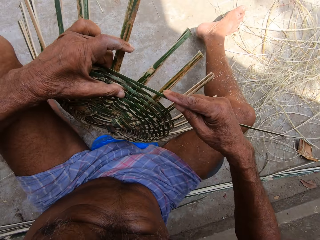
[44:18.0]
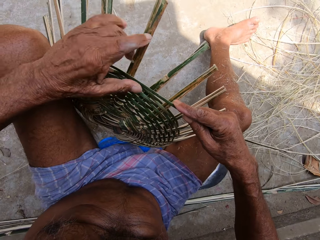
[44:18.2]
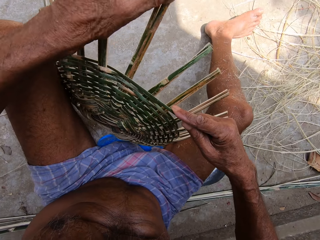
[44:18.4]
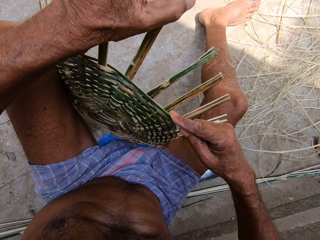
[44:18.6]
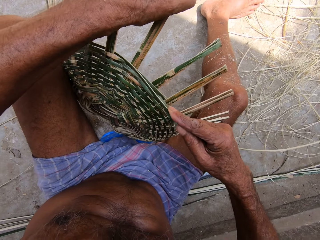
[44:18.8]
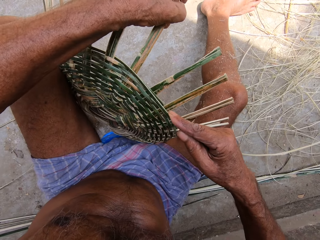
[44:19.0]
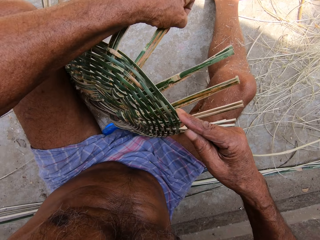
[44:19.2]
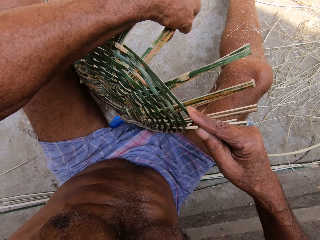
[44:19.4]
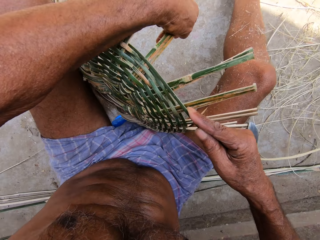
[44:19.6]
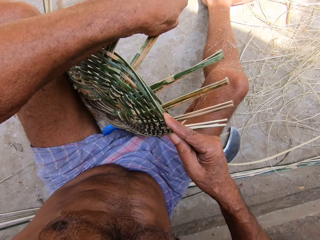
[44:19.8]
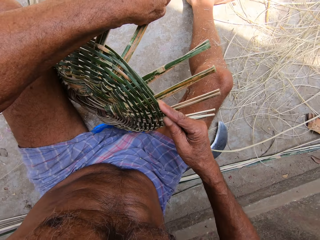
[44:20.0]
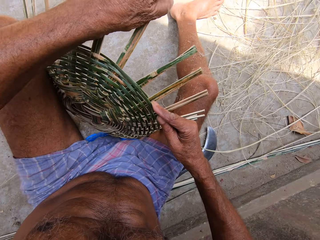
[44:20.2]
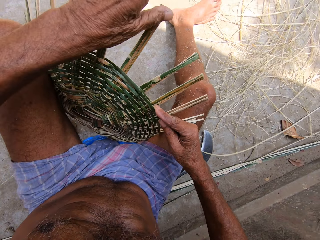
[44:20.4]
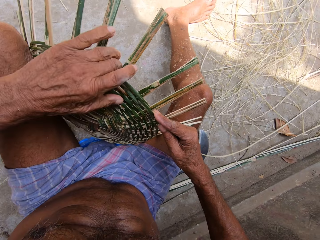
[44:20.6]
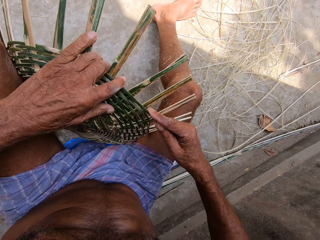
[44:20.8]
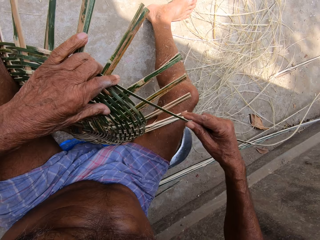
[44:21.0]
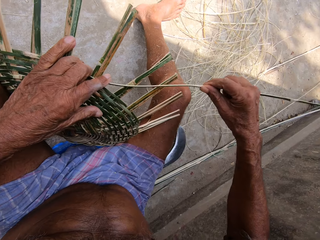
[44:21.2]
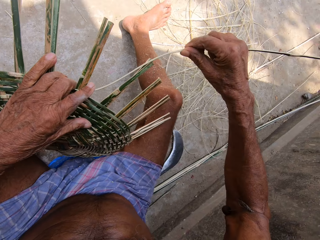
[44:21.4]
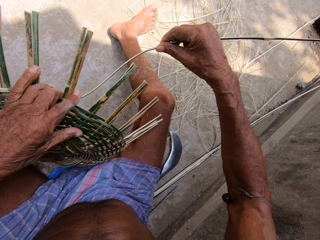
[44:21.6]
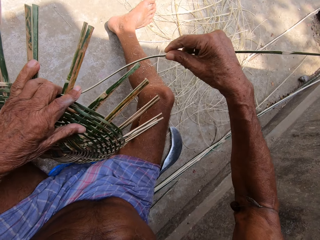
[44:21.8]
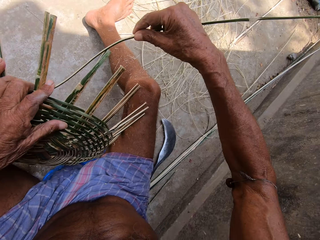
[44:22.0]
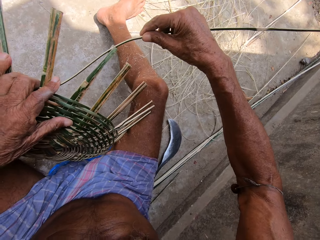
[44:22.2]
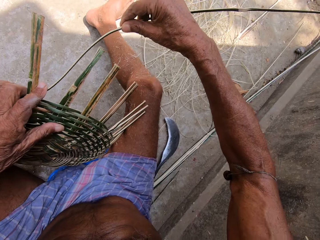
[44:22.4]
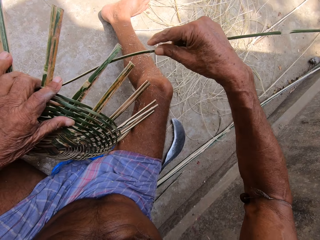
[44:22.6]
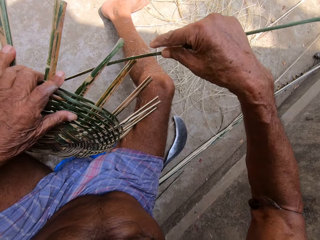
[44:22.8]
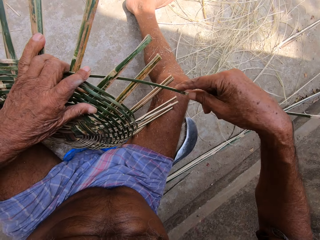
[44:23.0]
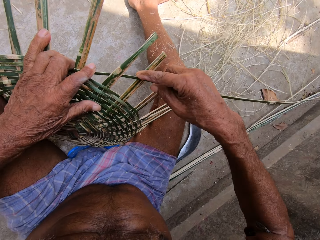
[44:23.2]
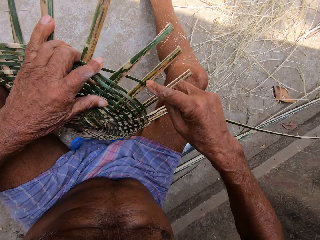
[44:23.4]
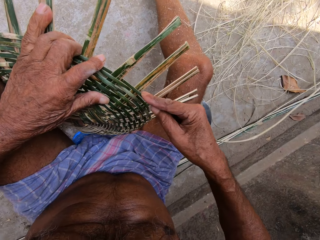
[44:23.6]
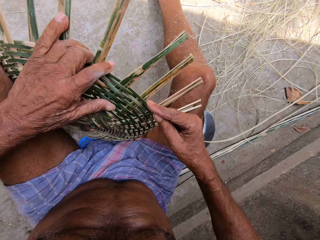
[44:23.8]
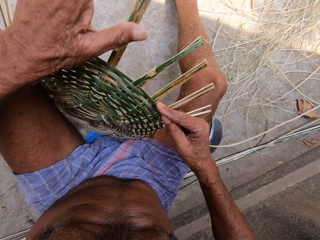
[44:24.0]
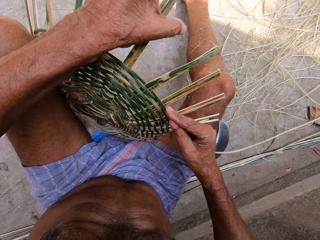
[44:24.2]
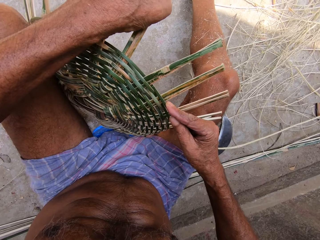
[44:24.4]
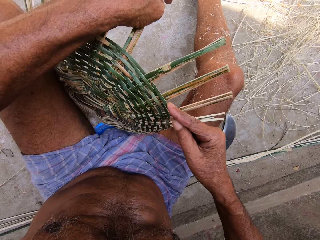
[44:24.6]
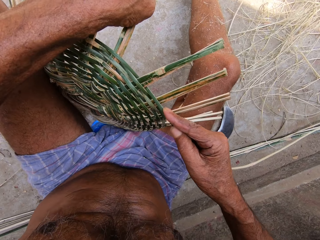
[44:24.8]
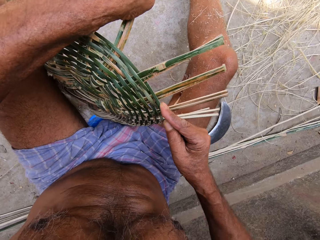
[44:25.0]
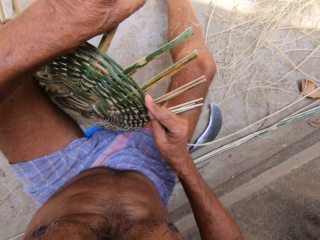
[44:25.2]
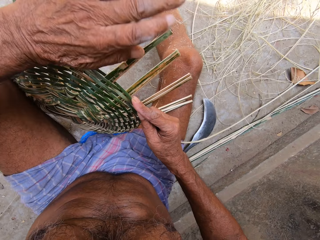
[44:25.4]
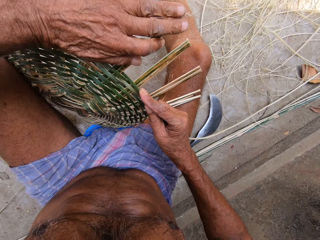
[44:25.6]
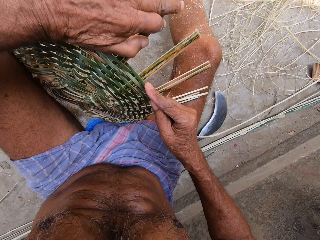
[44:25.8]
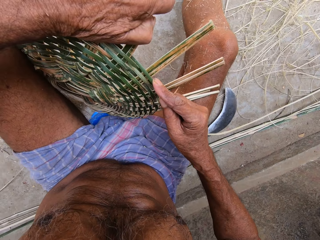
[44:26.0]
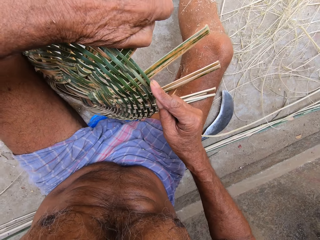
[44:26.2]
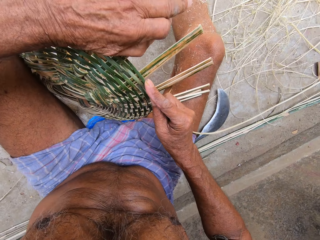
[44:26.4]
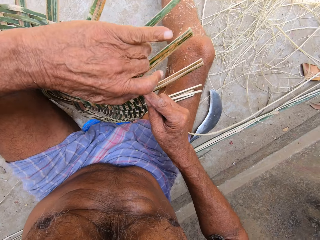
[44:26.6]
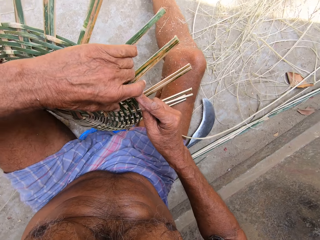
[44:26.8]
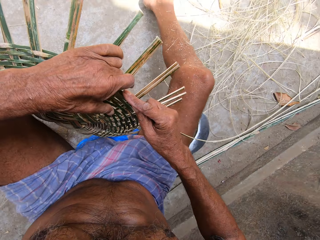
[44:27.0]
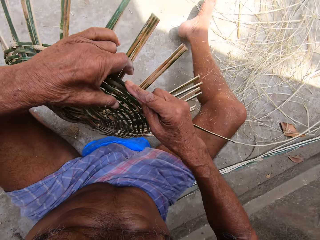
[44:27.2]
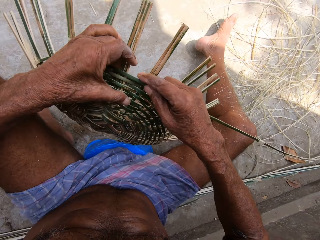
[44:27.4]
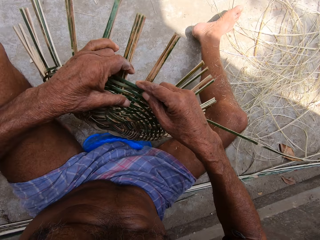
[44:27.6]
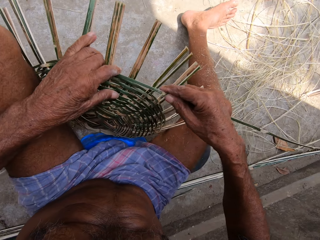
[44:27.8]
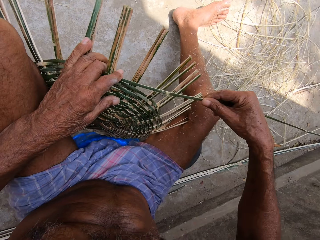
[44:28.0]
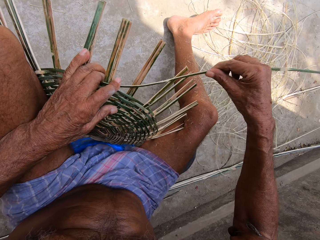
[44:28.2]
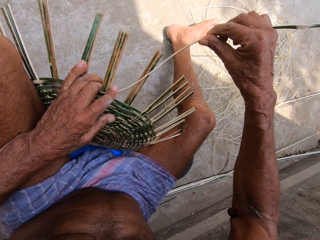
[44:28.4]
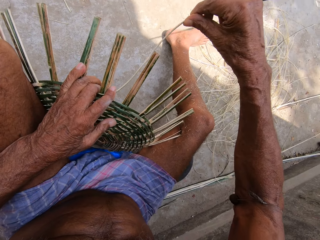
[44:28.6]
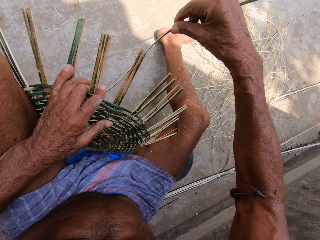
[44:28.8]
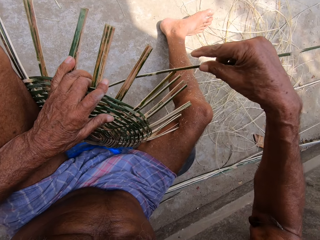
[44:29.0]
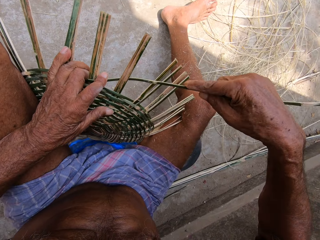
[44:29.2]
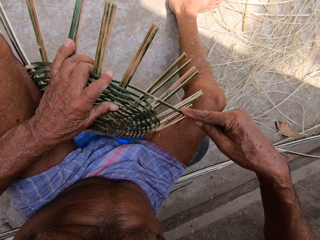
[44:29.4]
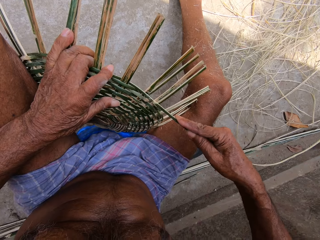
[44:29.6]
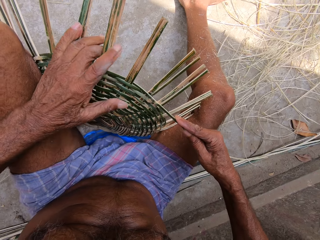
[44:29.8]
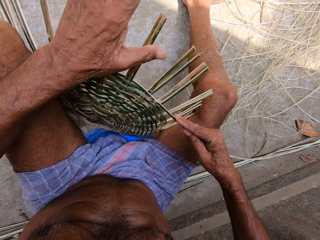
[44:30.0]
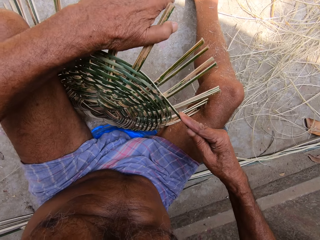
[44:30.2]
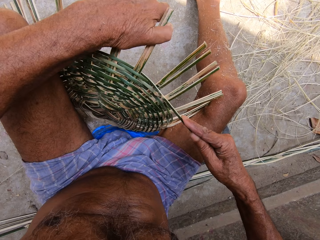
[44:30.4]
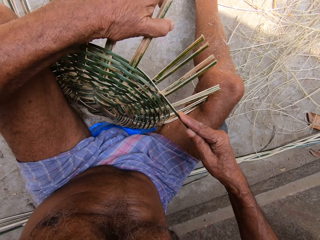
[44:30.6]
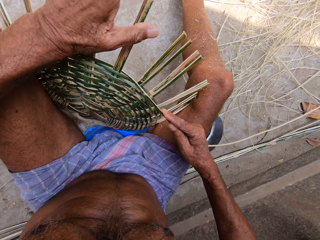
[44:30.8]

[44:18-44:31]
The camera wearer turns the basketry. They bend the bamboo strip. They weave with the bamboo strip. They bend the bamboo strip. They turn the basketry. They weave with the bamboo strip.

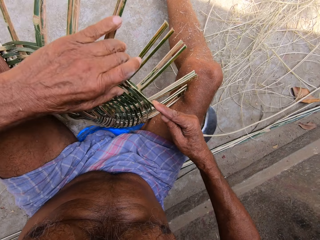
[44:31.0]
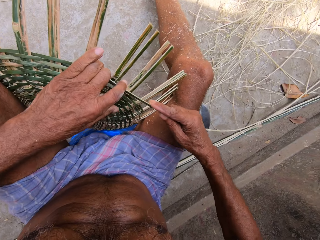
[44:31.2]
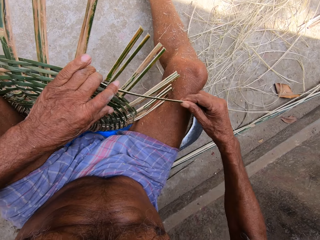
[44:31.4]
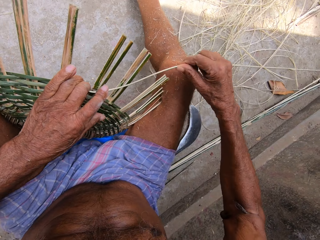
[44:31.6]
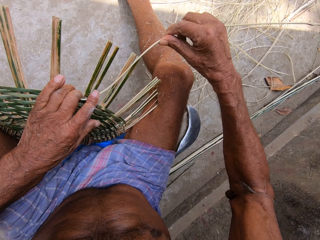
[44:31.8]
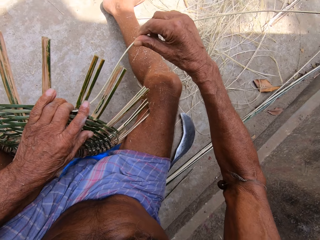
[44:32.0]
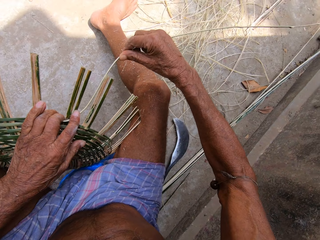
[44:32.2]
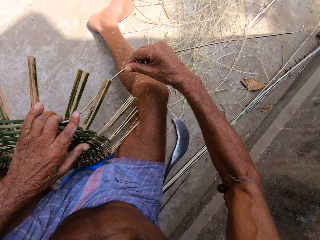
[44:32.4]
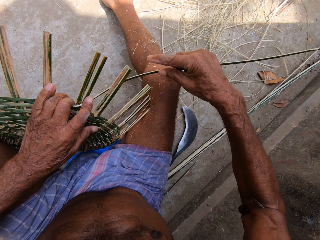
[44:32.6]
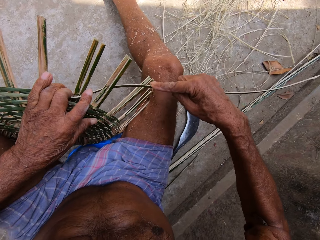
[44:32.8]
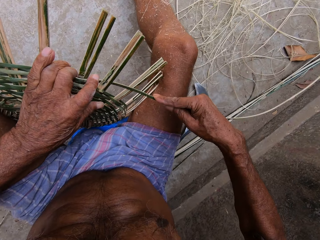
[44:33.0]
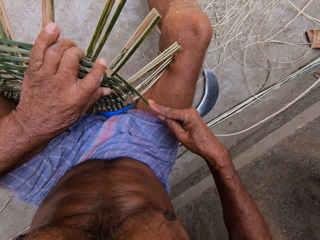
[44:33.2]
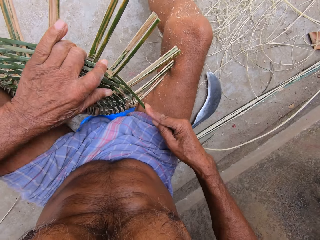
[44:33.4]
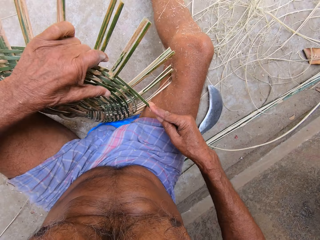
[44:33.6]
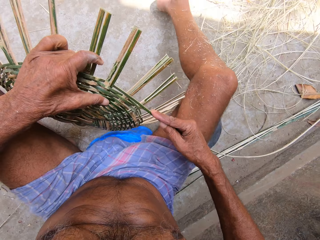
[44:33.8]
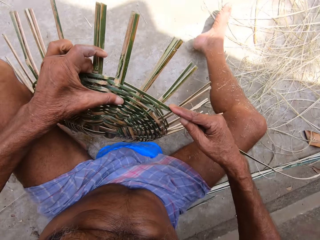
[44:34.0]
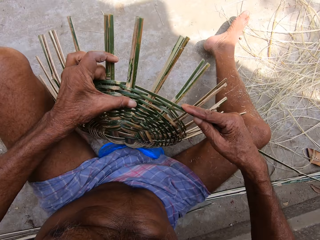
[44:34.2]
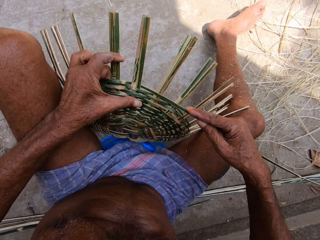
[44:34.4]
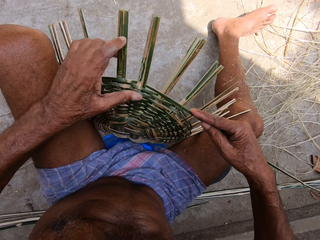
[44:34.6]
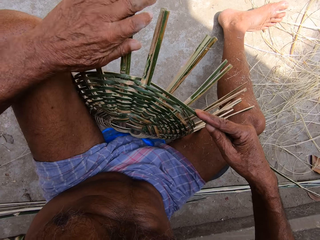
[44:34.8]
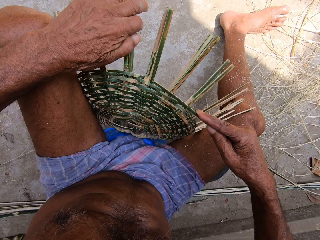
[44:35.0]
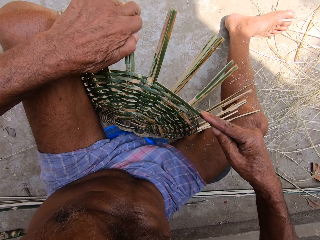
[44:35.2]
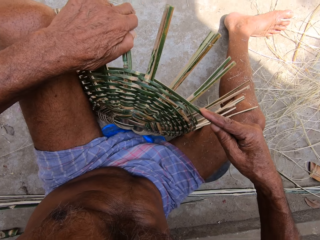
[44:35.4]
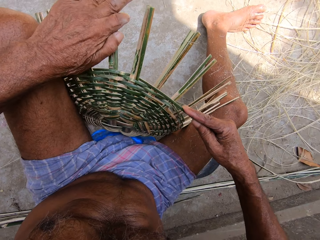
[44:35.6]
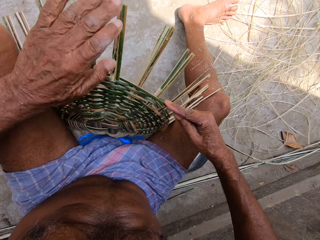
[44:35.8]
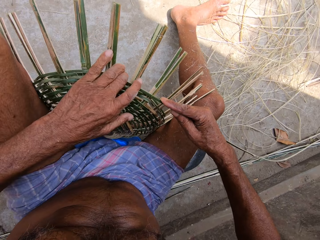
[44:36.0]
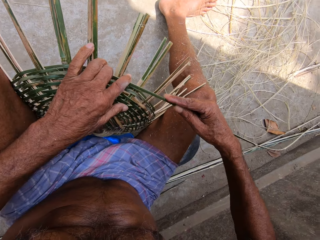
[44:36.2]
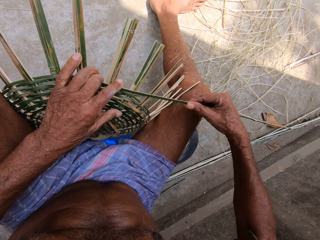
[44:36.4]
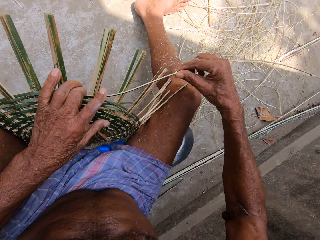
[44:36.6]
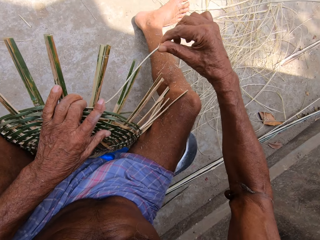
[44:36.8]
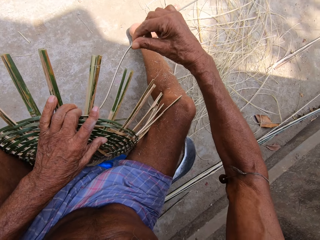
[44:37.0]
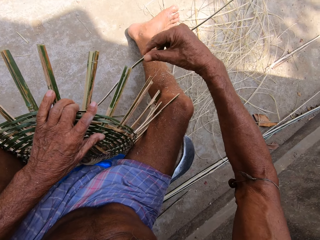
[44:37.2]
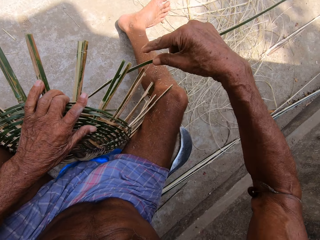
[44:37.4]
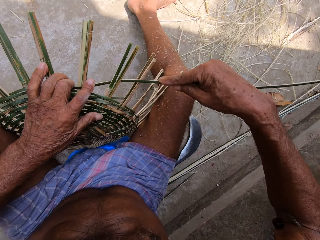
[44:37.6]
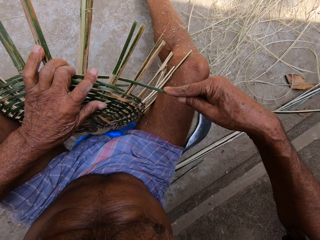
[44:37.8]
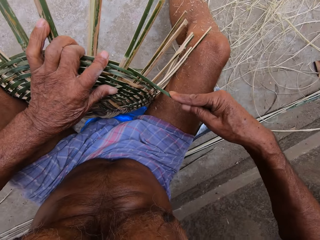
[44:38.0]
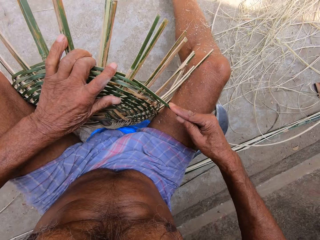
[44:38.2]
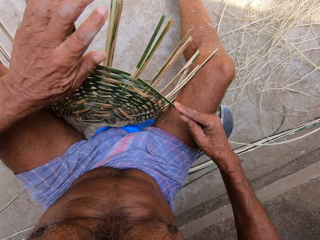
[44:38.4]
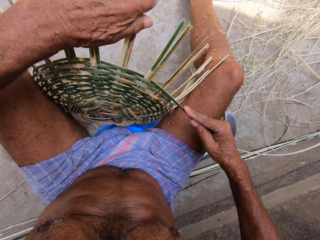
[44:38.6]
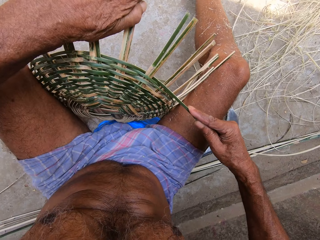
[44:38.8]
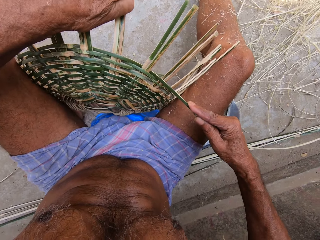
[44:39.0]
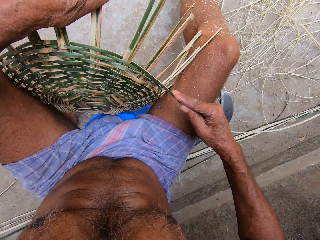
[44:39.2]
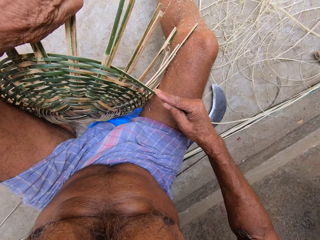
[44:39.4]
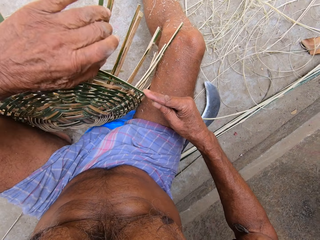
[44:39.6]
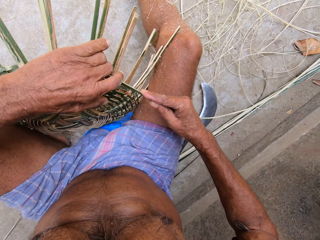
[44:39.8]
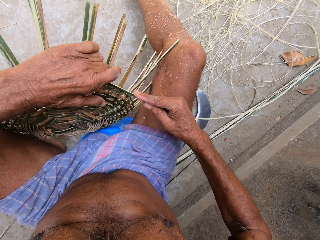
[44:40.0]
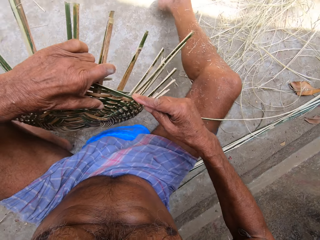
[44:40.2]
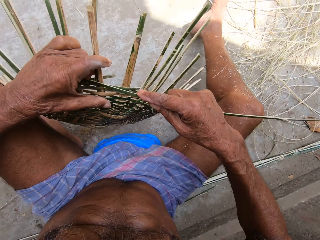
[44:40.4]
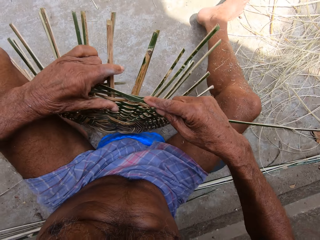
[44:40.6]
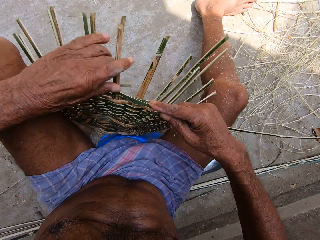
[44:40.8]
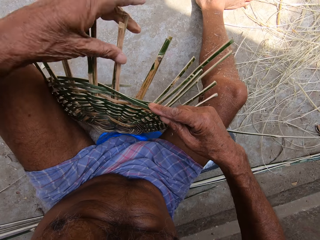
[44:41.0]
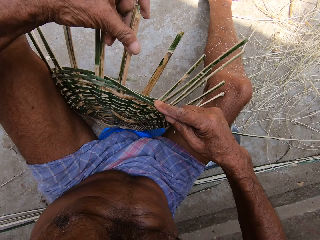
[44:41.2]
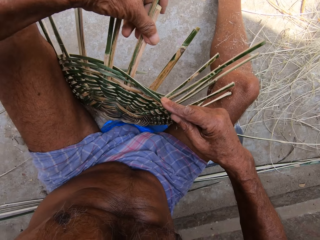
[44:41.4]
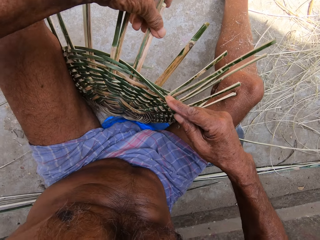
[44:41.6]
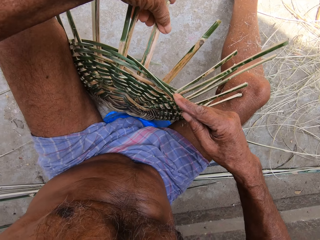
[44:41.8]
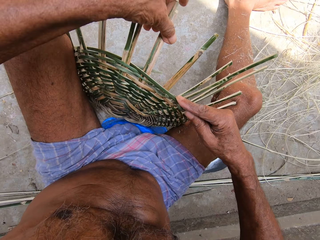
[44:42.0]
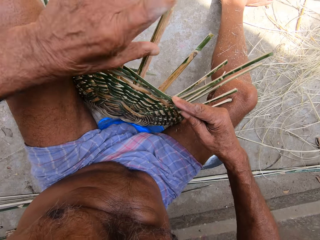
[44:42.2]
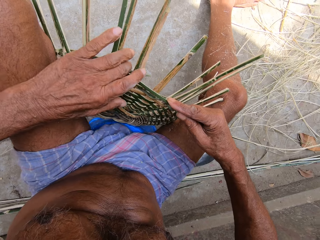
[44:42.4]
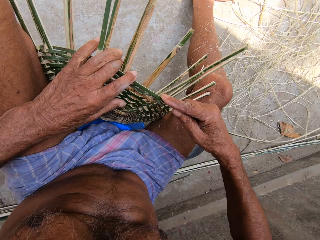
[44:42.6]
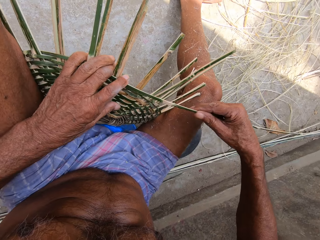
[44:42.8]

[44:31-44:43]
The camera wearer bends the bamboo strip. They weave with the bamboo strip. They turn the basketry. They bend the bamboo strip. They weave with the bamboo strip. They bend the bamboo strip. They turn the basketry. They bend the bamboo strip.
